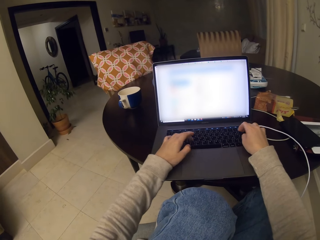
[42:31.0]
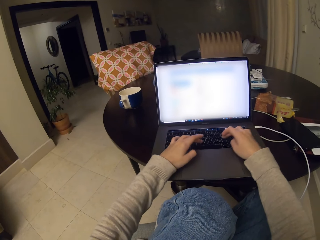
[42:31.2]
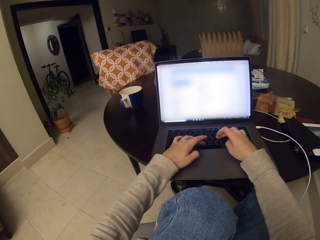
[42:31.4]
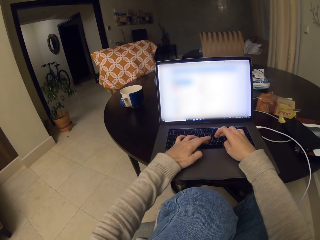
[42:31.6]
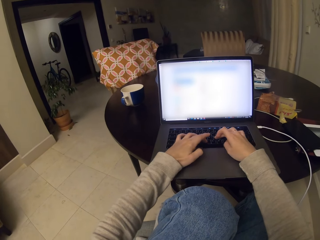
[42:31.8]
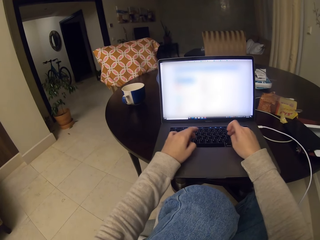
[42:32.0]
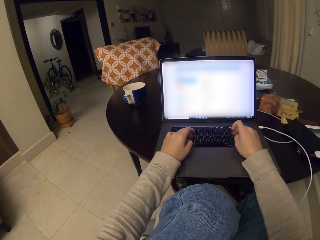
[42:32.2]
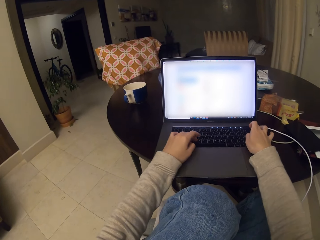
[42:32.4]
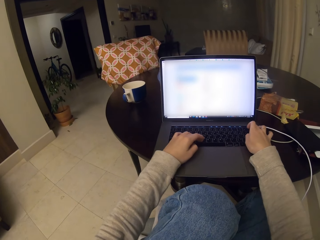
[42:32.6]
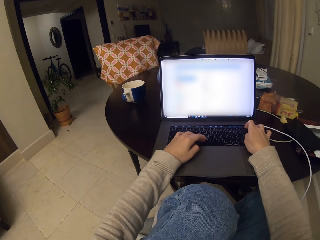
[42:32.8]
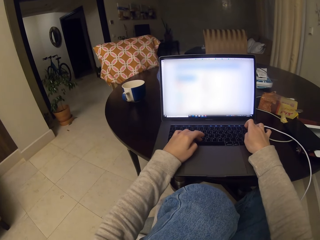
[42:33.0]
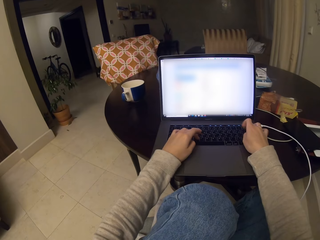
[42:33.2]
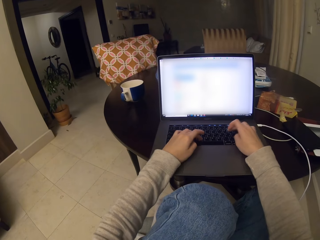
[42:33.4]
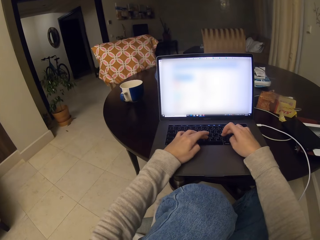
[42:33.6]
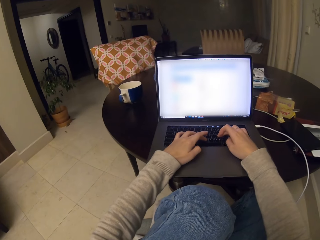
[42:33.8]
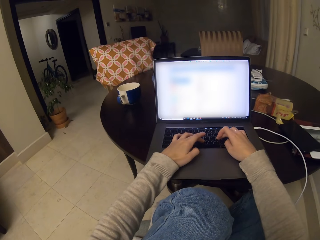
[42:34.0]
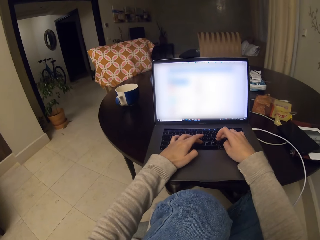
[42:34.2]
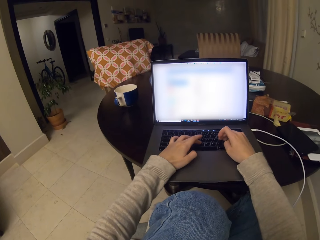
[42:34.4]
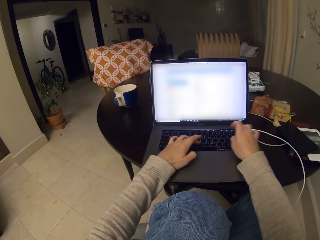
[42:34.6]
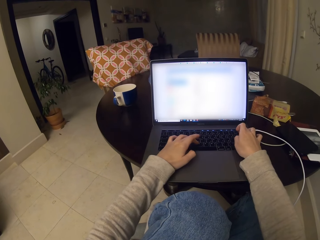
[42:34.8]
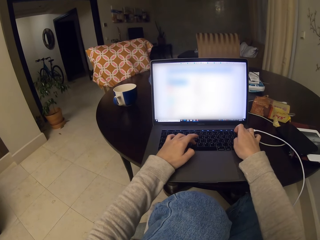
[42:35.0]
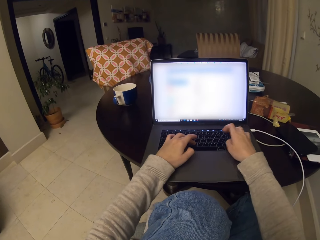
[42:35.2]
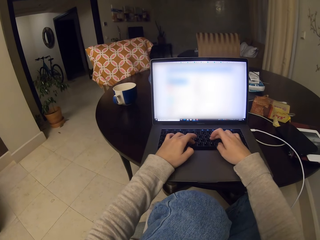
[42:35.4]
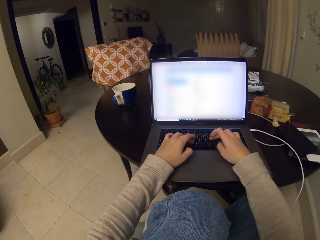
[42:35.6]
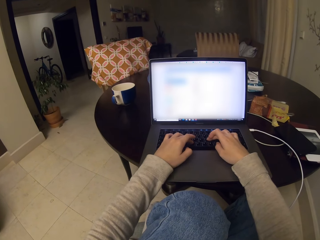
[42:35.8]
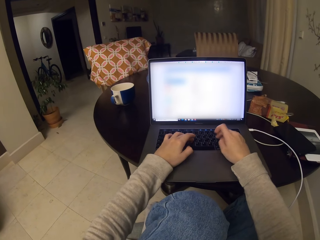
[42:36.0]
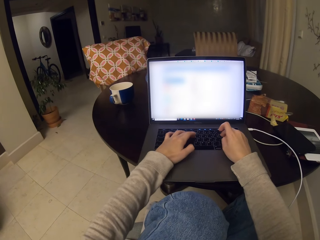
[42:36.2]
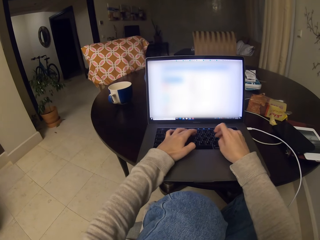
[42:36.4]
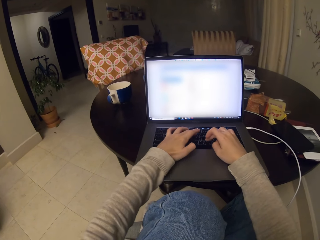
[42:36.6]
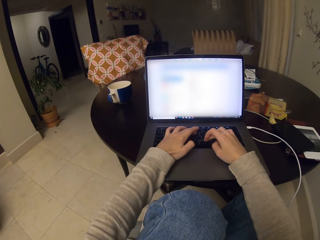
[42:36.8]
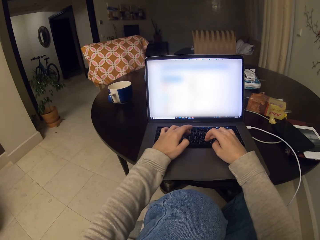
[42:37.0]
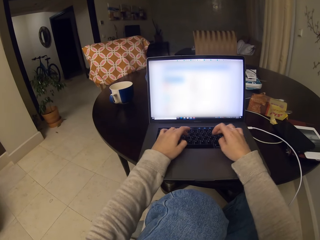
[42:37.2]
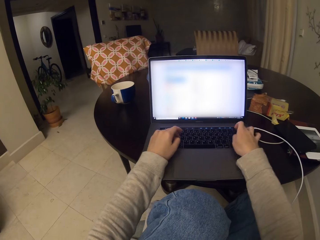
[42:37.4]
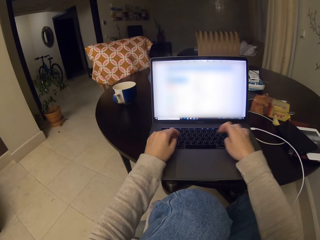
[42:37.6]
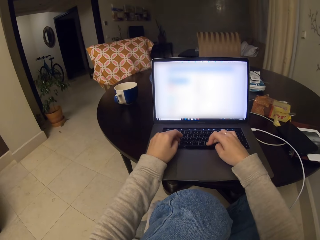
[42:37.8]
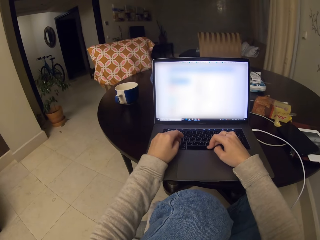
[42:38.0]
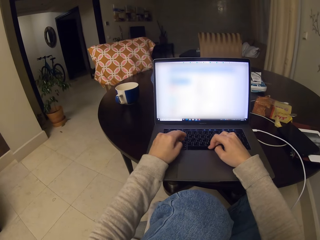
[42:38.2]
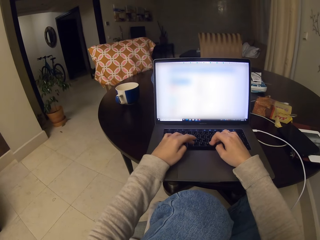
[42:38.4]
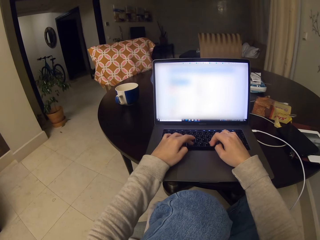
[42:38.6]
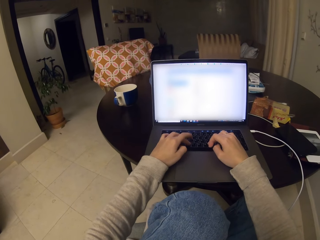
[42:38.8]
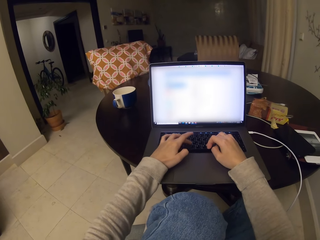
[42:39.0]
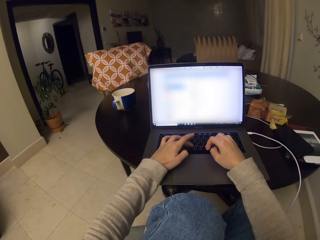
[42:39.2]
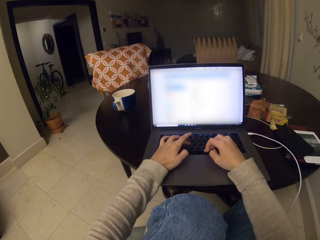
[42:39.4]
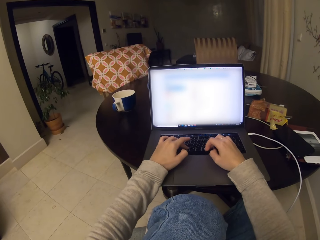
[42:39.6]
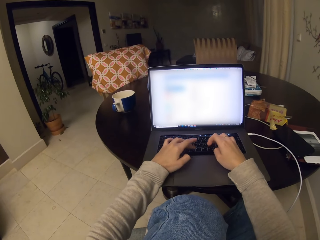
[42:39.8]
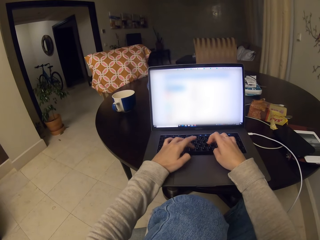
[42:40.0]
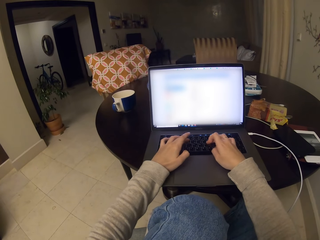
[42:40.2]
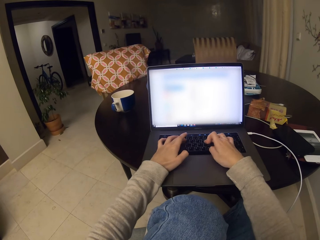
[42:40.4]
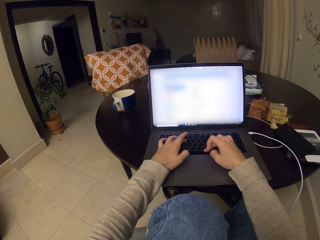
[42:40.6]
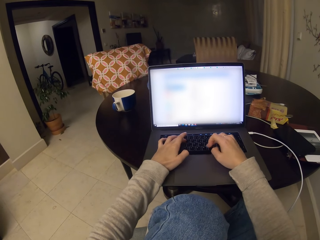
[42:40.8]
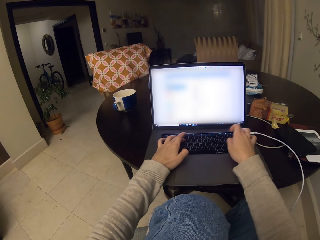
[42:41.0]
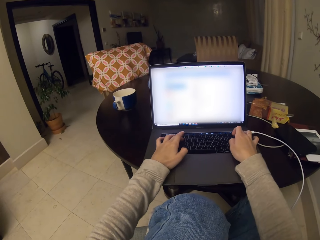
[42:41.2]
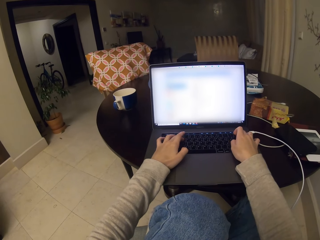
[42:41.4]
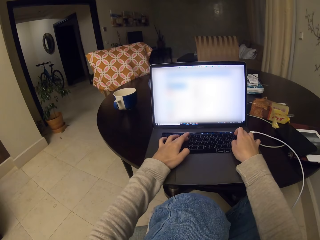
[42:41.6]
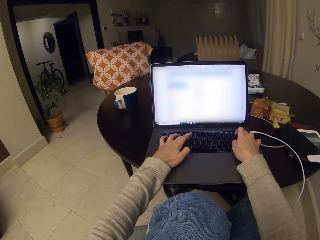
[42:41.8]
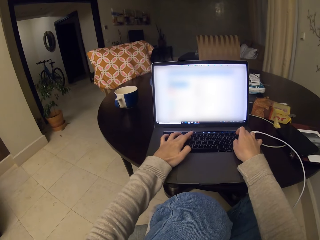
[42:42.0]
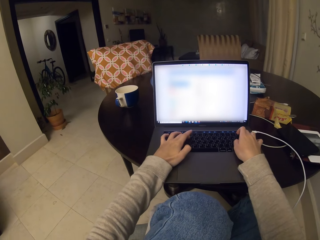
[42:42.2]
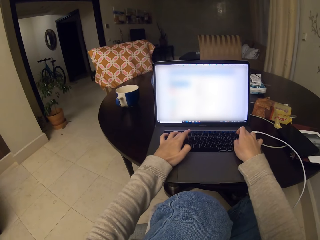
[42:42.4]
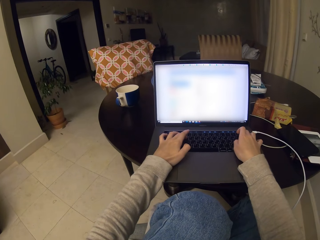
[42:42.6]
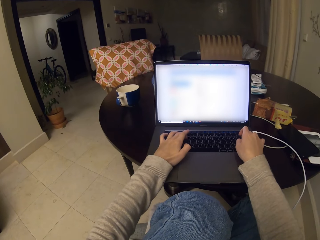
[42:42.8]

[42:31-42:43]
The camera wearer types on the laptop keyboard with both hands.

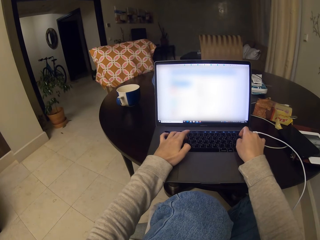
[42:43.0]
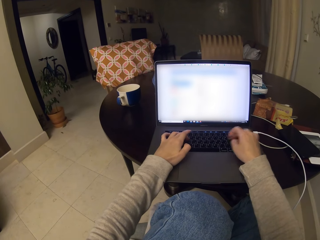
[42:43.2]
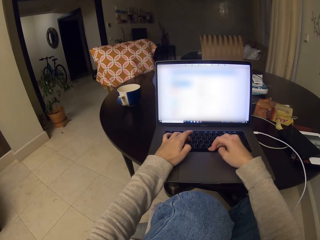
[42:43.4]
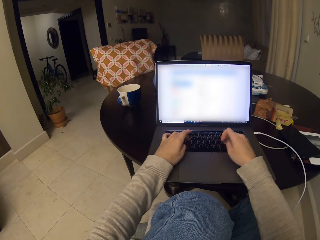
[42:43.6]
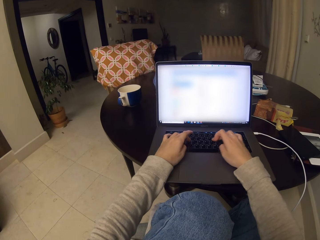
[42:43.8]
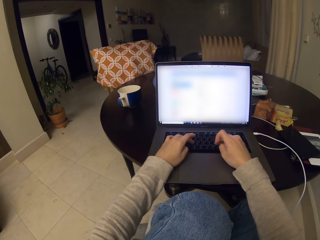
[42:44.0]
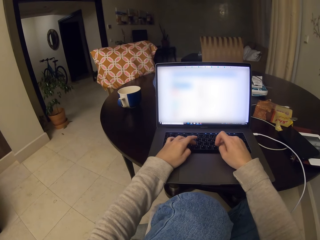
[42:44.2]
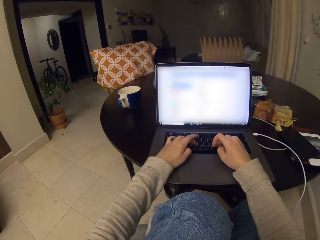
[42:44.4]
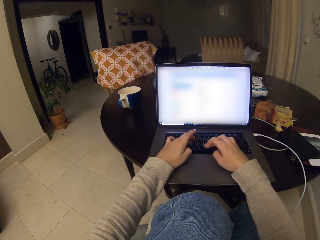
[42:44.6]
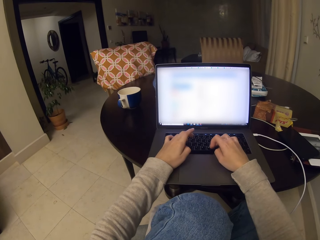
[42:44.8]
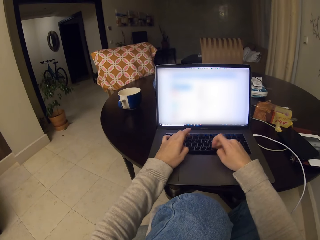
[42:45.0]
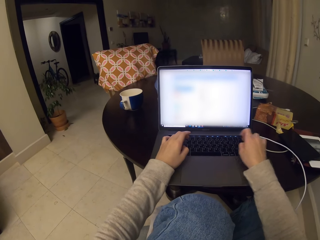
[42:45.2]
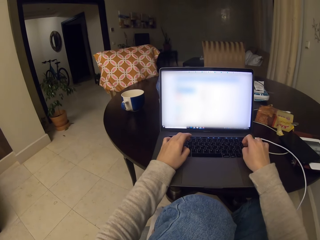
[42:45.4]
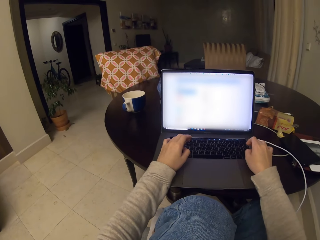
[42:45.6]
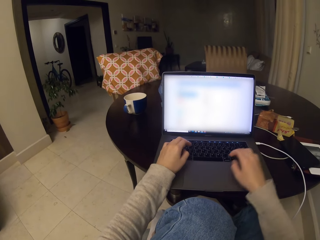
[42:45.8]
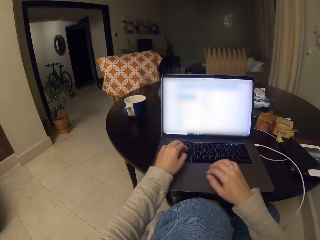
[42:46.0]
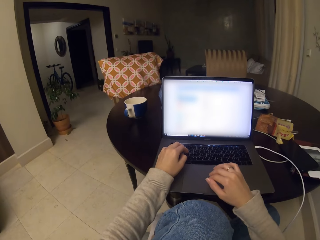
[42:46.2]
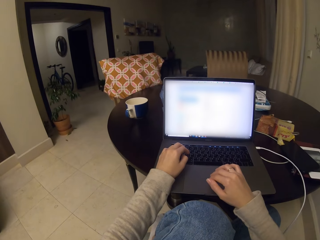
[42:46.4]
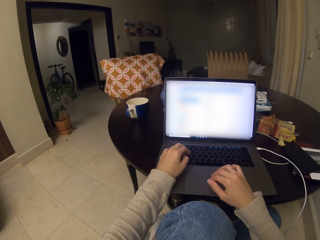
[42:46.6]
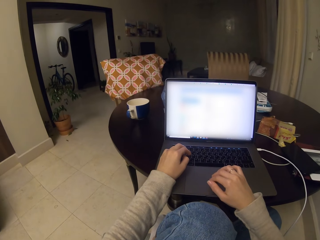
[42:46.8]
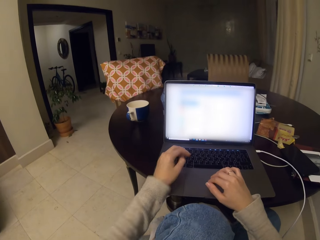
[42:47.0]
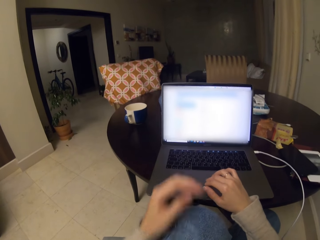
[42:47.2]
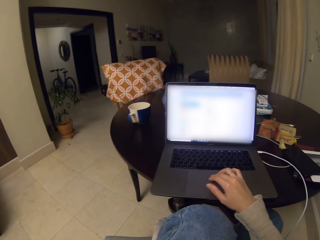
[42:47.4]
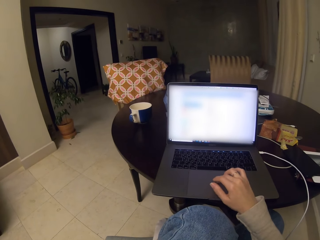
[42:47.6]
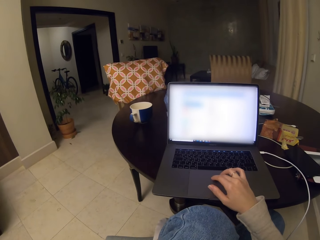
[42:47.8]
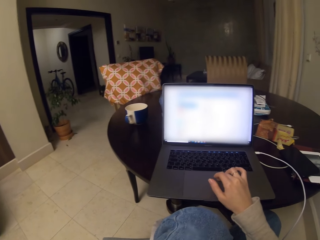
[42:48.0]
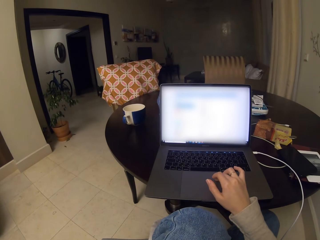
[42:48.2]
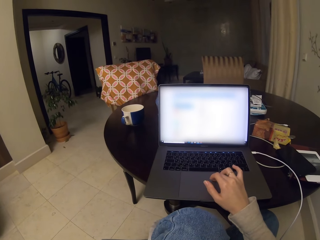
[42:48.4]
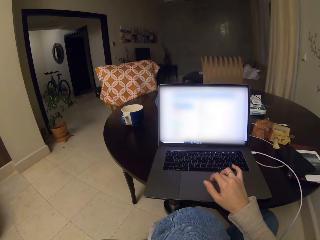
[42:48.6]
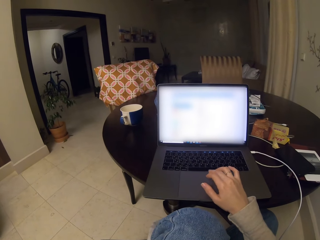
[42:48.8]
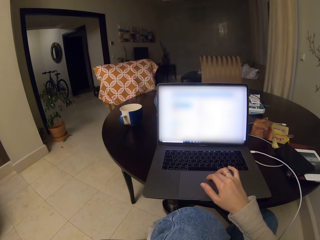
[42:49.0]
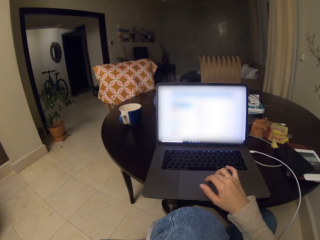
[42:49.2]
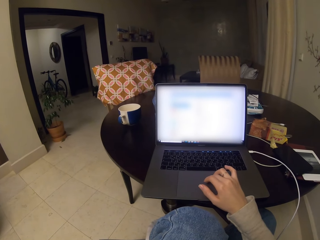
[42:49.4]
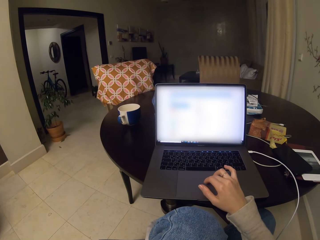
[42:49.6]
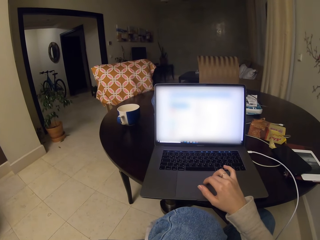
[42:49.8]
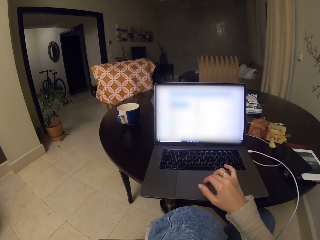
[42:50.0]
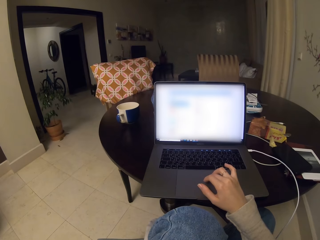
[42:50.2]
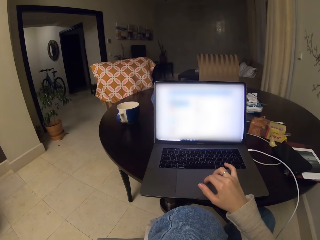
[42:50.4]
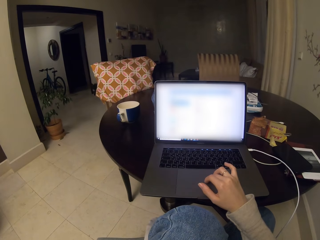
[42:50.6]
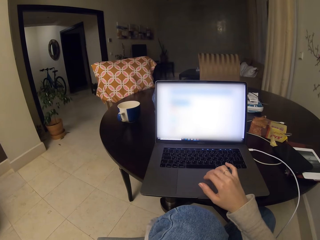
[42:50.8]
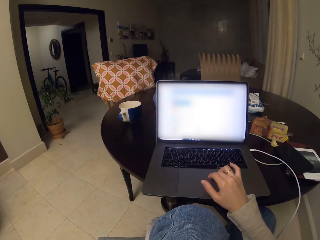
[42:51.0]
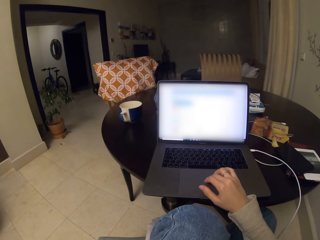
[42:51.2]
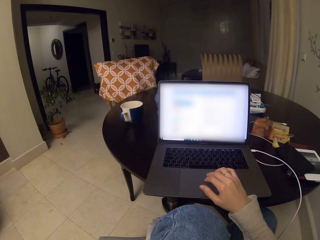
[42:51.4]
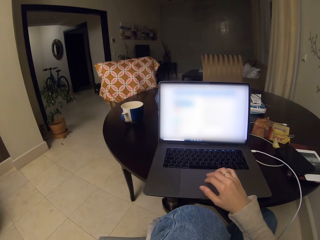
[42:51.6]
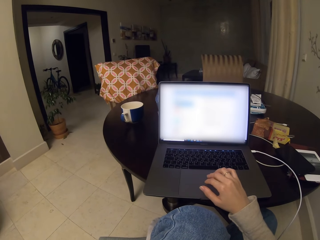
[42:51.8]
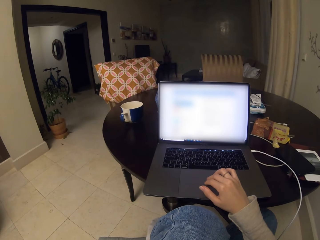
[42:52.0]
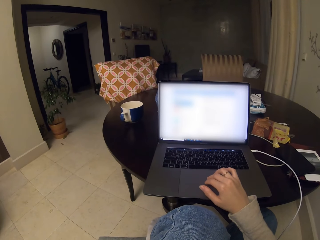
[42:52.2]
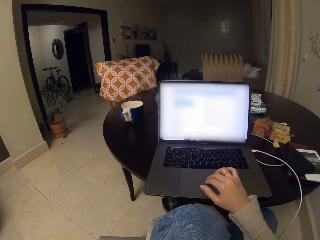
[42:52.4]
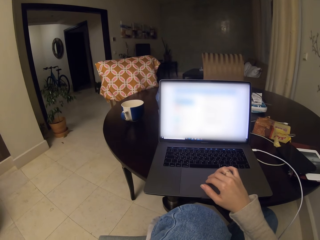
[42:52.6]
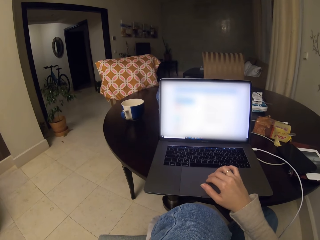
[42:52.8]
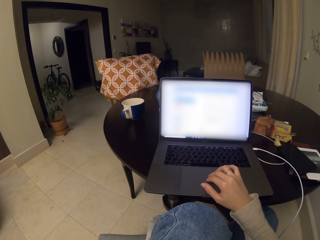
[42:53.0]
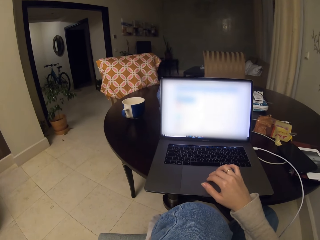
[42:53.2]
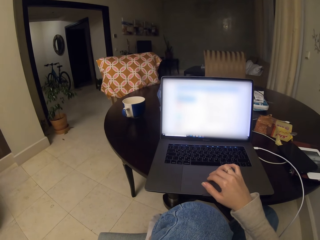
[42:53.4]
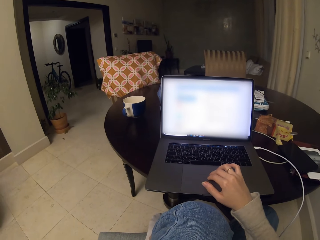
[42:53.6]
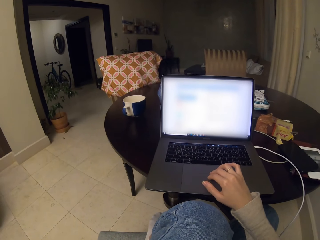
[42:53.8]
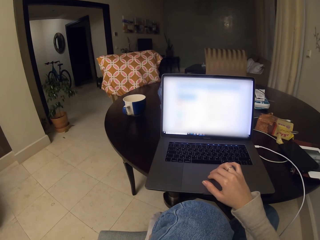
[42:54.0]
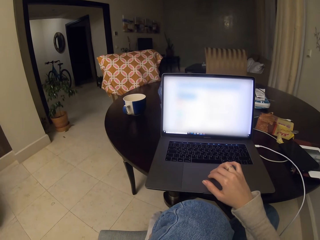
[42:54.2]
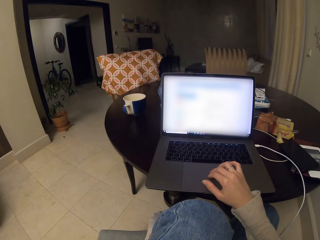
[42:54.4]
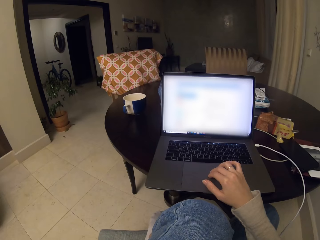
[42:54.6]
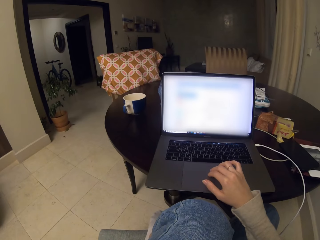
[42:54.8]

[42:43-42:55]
The camera wearer puts the right hand on the laptop touch pad. They remove the left hand from the laptop. They scroll the laptop touch pad with the right hand.
